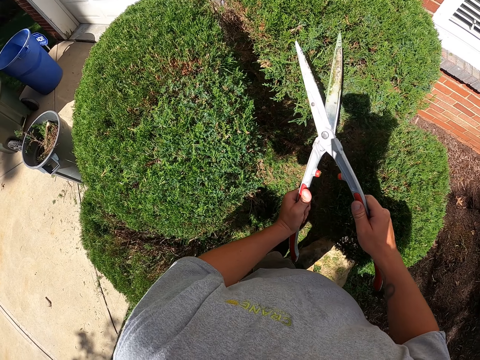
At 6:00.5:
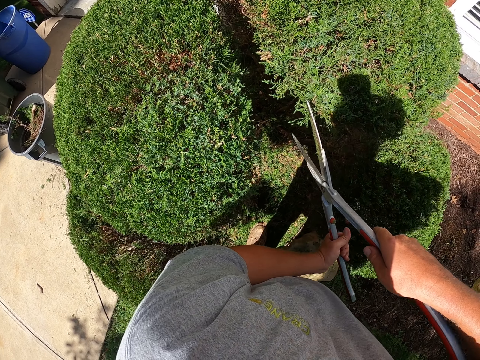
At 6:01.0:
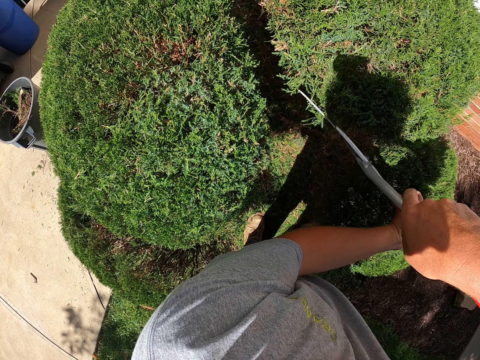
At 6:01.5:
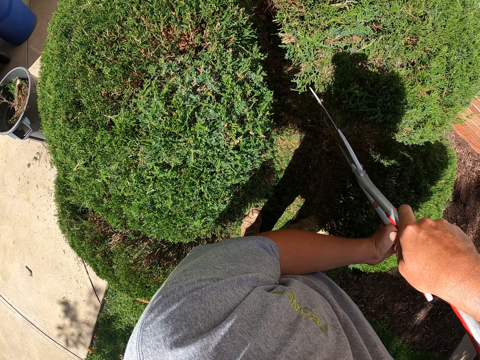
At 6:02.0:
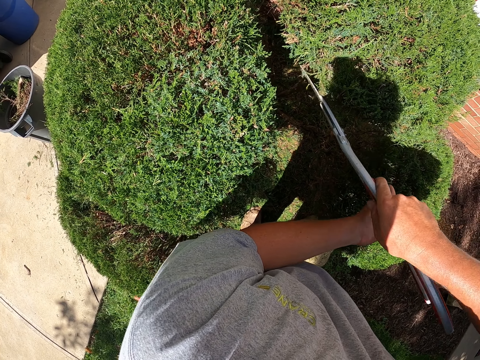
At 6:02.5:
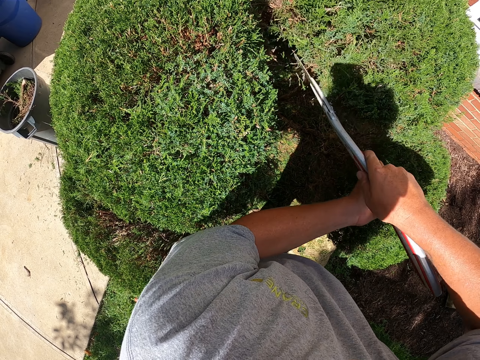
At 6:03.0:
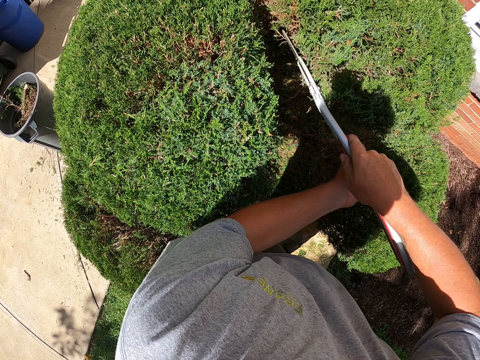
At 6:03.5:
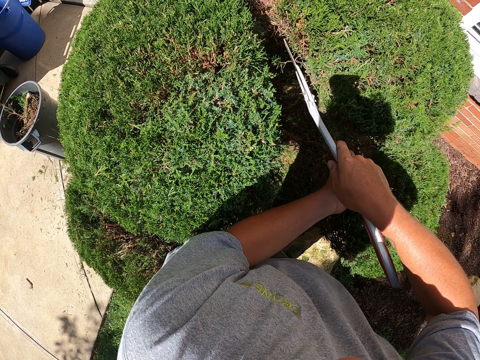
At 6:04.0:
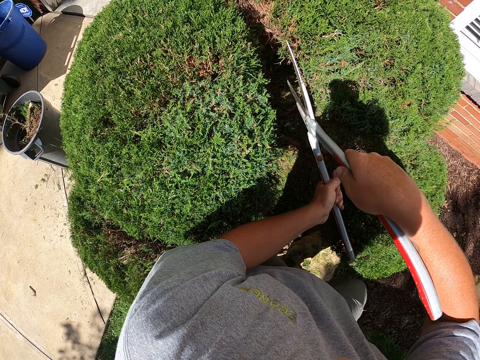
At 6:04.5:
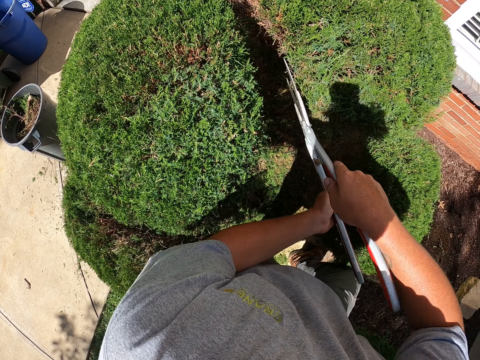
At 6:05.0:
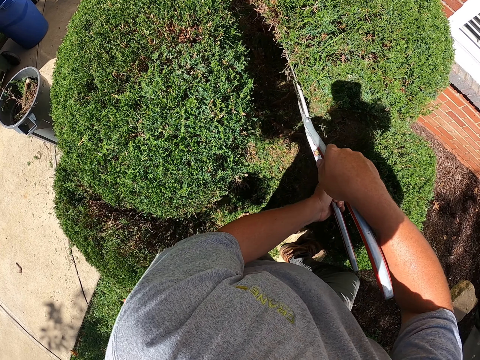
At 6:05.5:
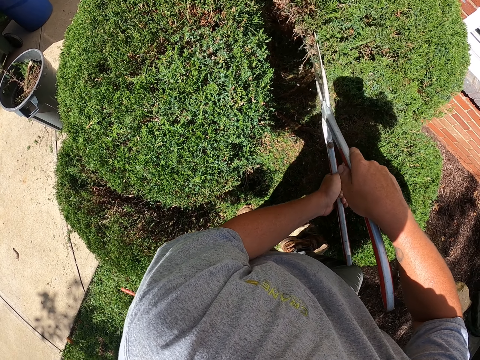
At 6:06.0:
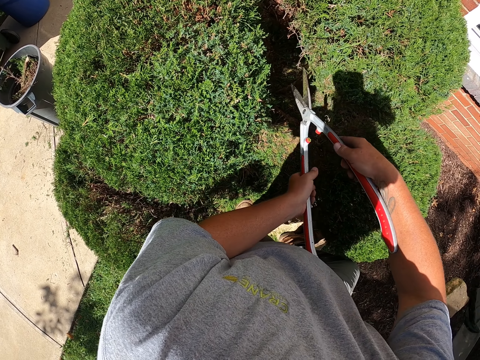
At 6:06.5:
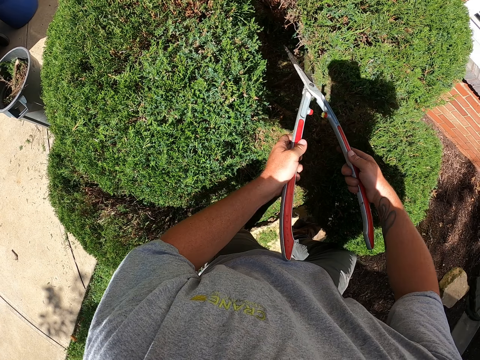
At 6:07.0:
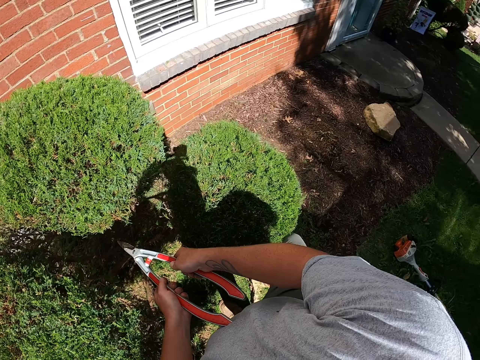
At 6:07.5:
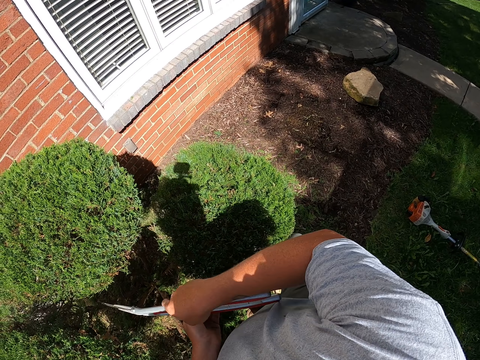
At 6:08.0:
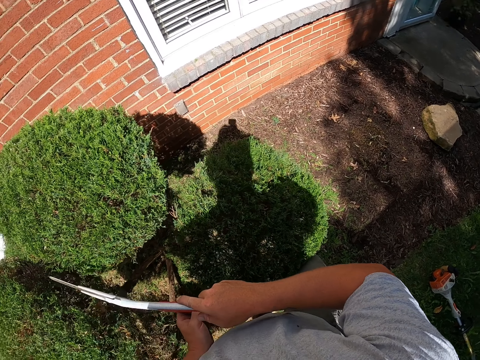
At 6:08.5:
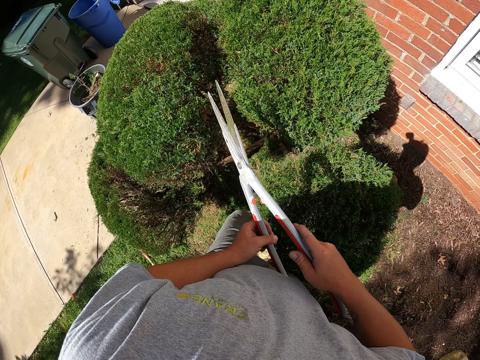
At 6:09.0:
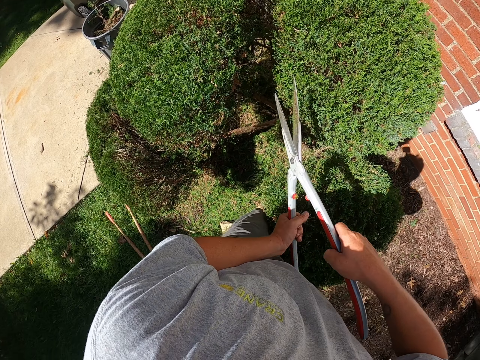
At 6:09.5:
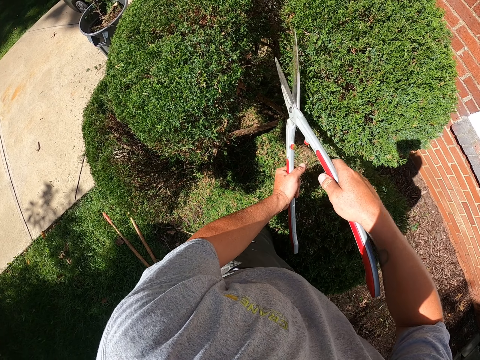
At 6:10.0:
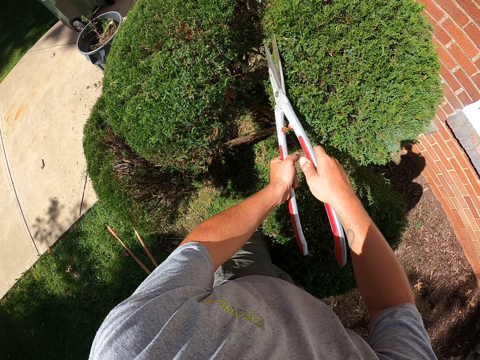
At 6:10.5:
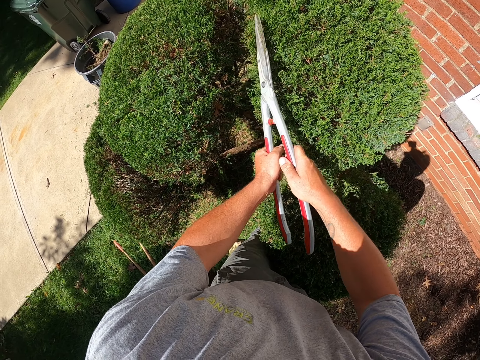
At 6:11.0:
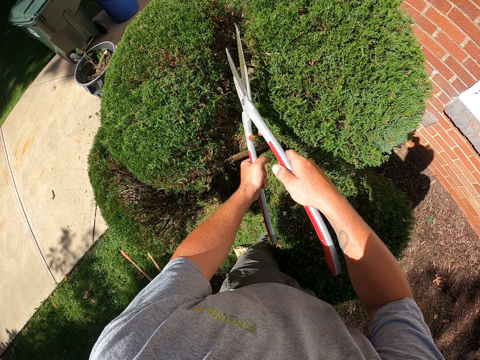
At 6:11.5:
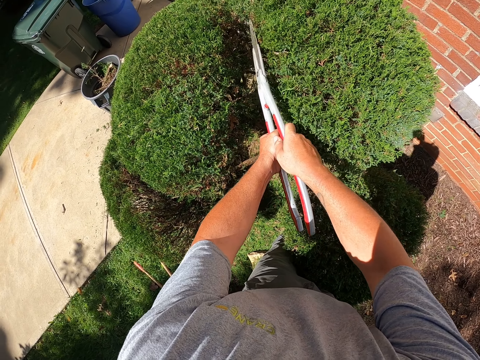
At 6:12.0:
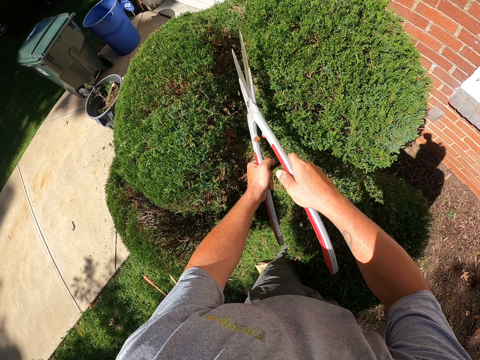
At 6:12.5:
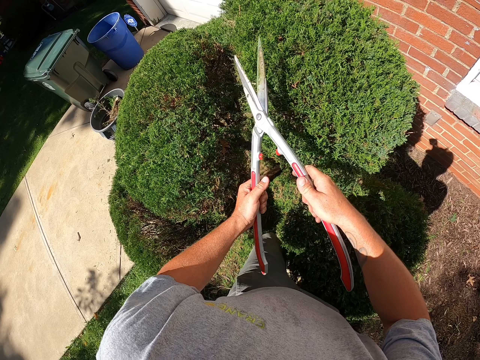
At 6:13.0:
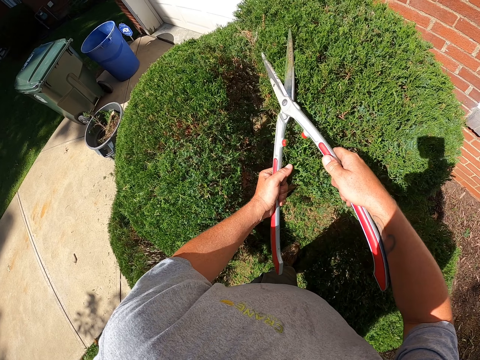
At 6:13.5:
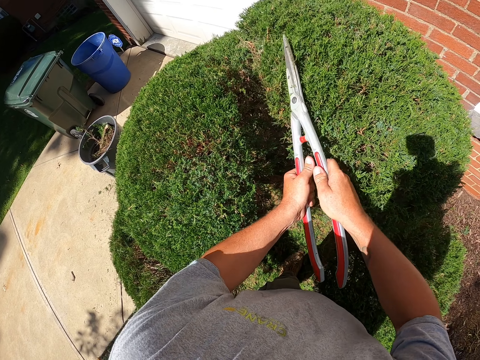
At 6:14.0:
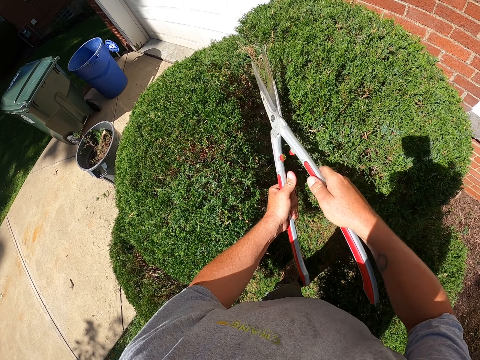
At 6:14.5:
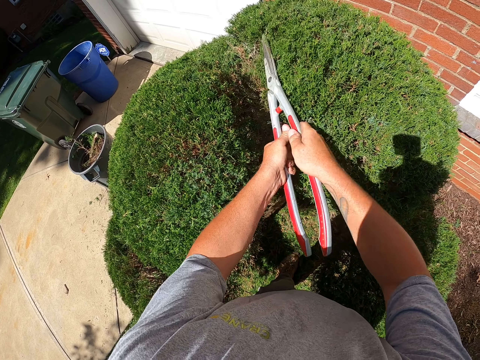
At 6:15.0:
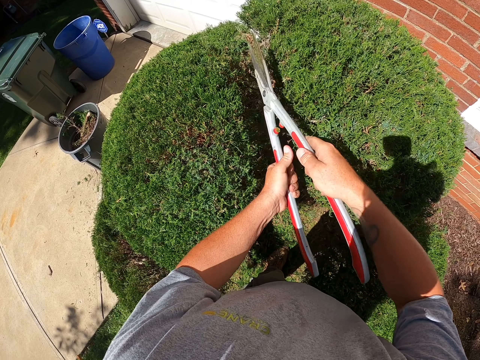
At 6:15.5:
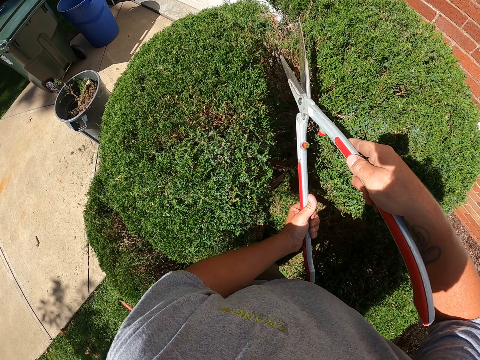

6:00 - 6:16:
The camera wearer trims the shrub with the shrub clippers. They look on the other side. They hold the shrub clippers. They trim the shrub with the shrub clippers.

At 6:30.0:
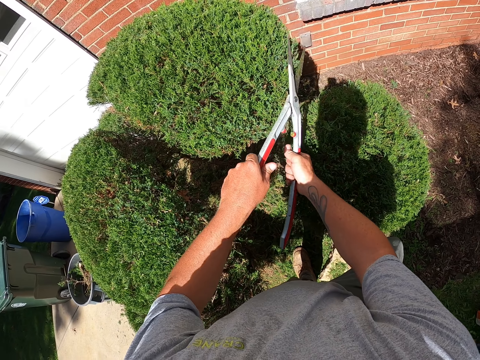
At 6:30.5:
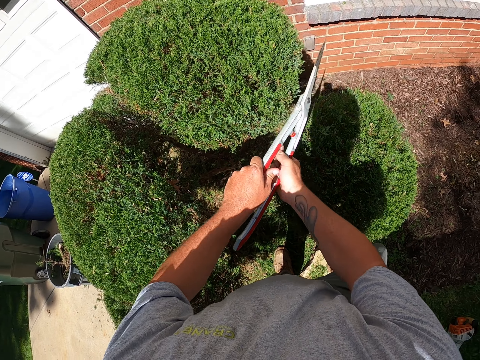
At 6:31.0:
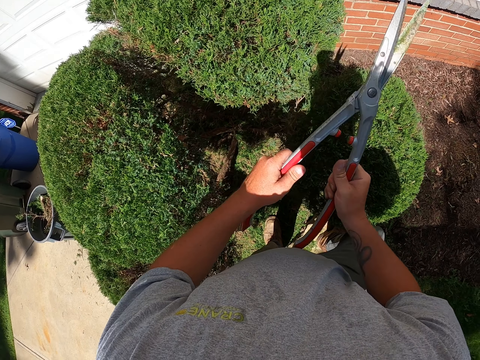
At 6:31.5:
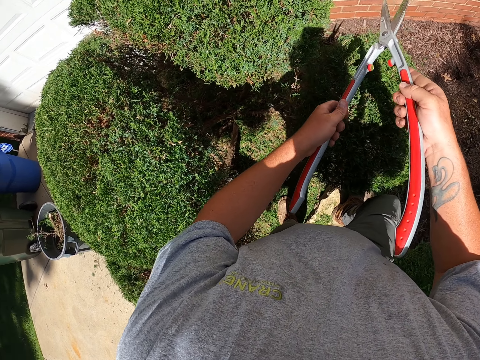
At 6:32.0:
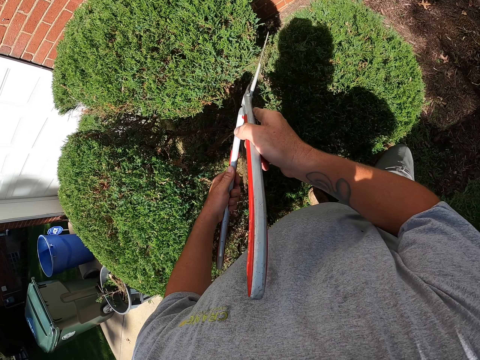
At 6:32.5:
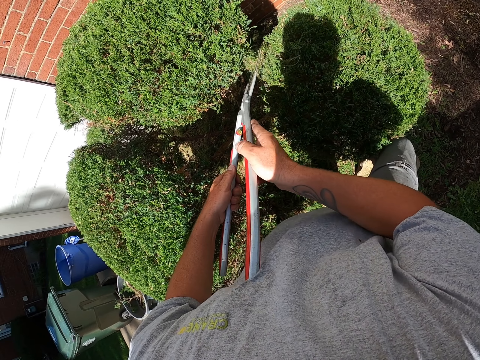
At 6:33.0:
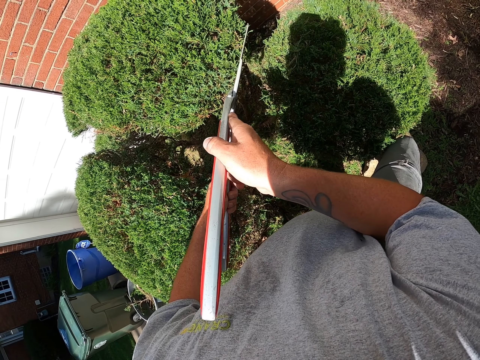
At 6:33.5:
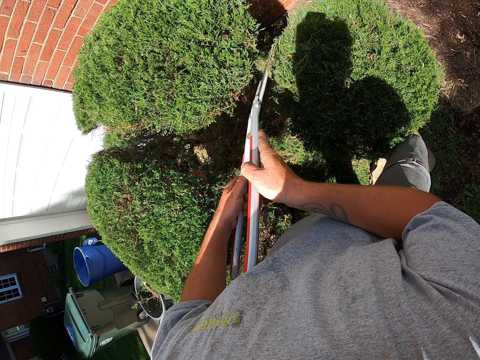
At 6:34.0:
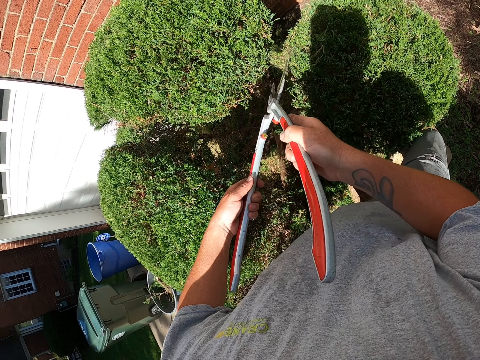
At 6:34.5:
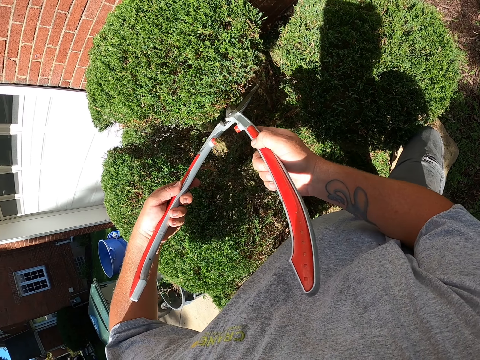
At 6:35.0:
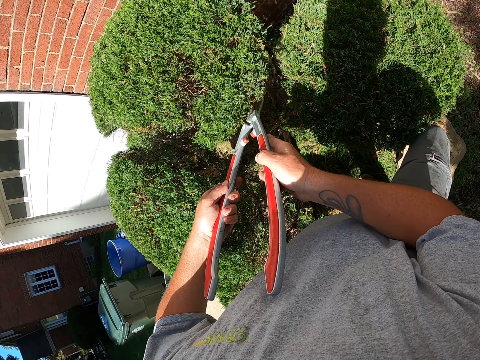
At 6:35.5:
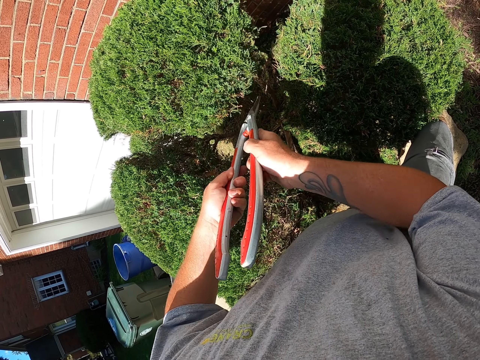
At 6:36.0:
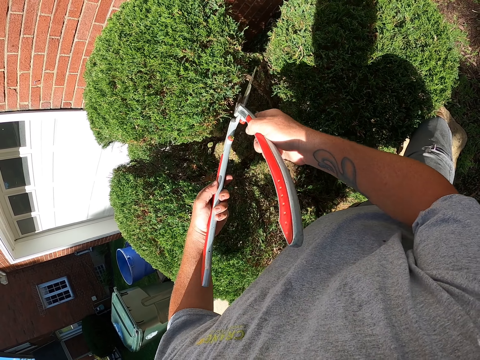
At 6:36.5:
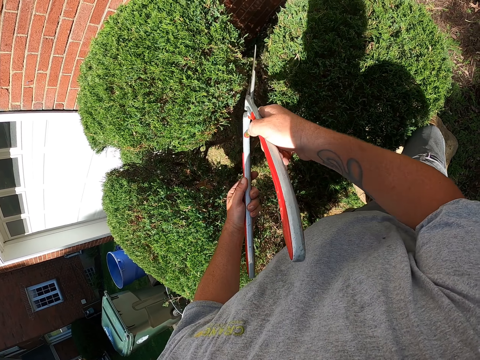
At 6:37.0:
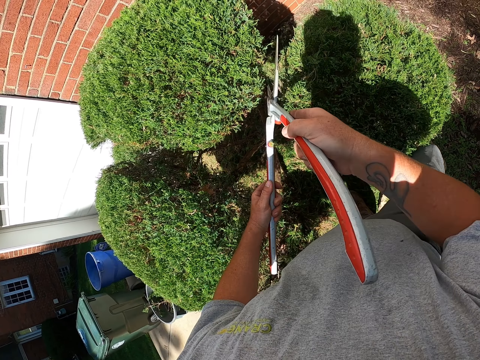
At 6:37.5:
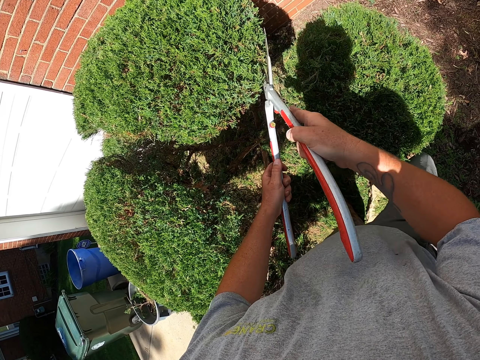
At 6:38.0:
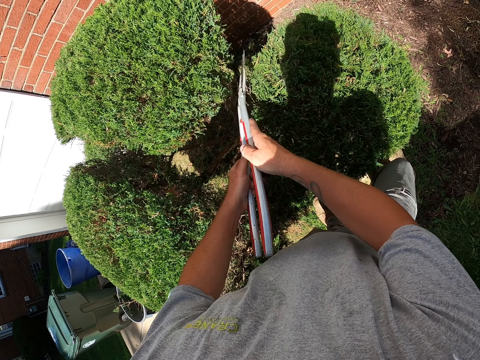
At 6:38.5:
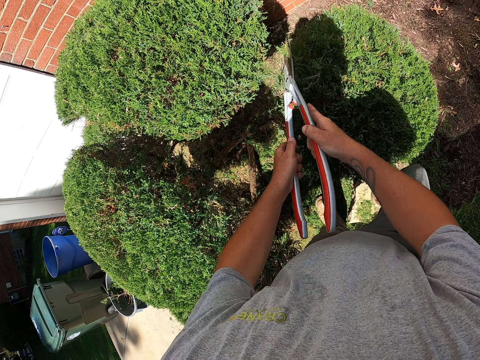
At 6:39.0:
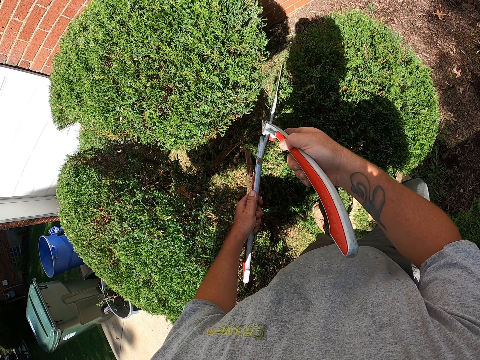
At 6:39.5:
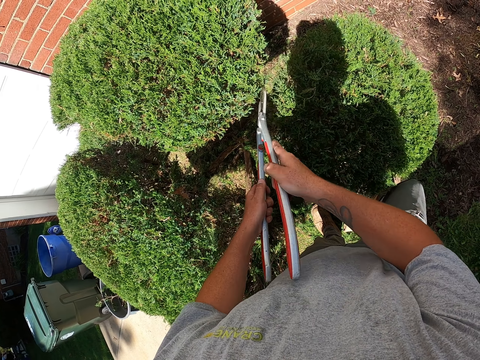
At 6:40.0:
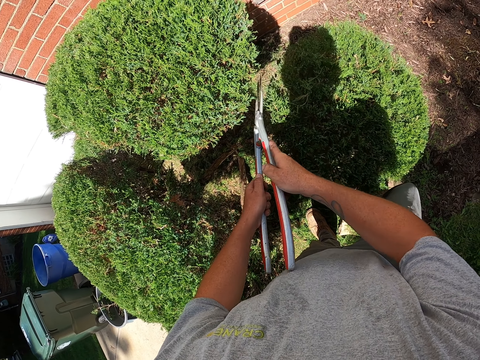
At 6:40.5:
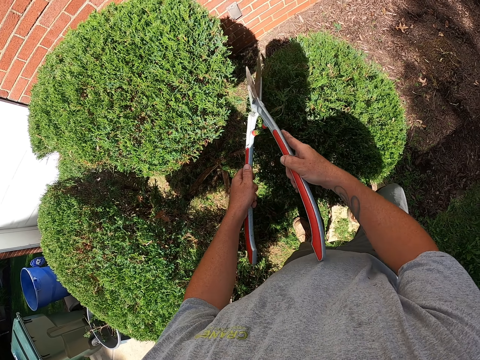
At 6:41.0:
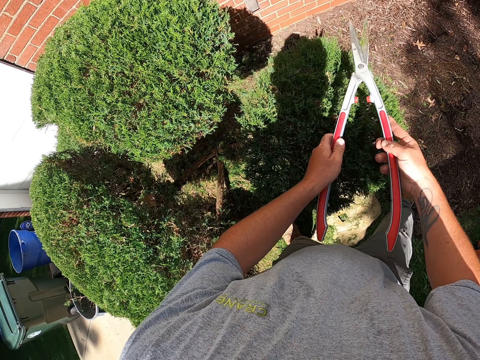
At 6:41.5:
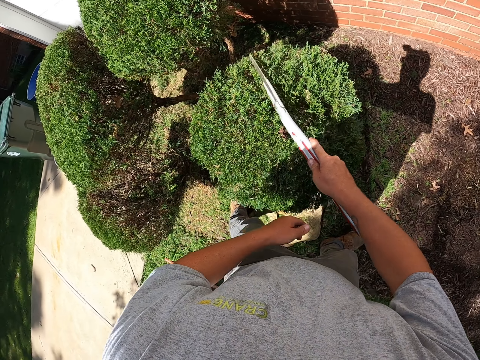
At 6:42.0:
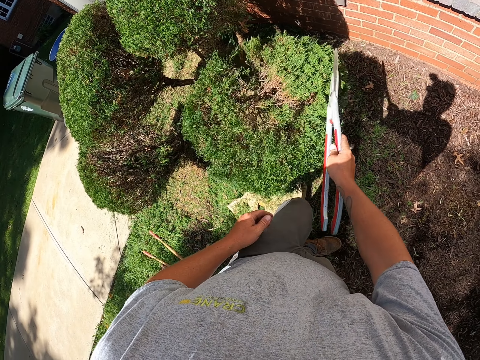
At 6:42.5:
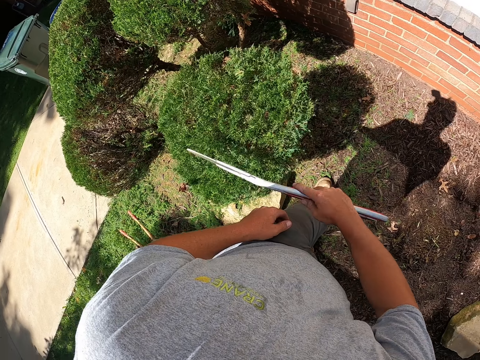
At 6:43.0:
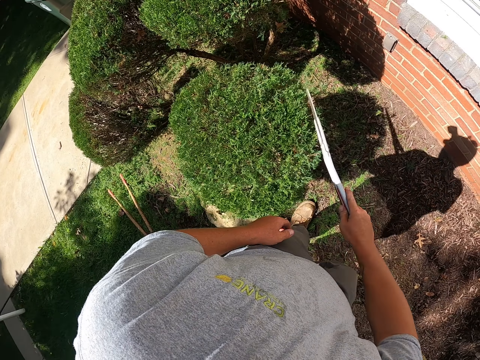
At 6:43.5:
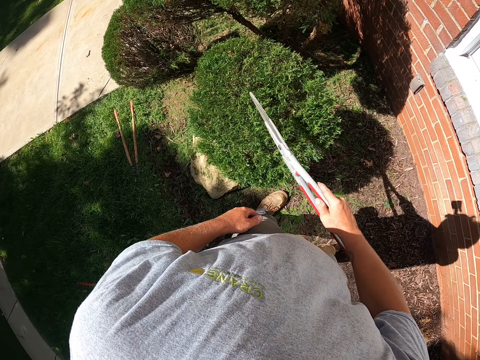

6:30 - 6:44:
The camera wearer holds the shrub clippers. They trim the shrub with the shrub clippers. They brush the shrub. They hit the shrub with the shrub clippers.
